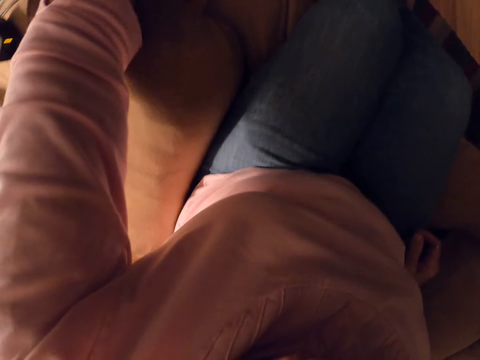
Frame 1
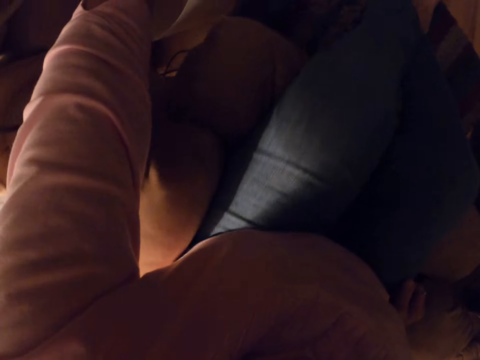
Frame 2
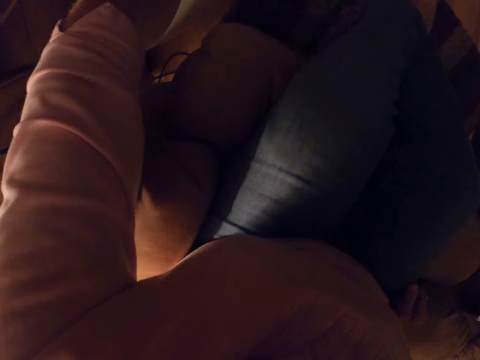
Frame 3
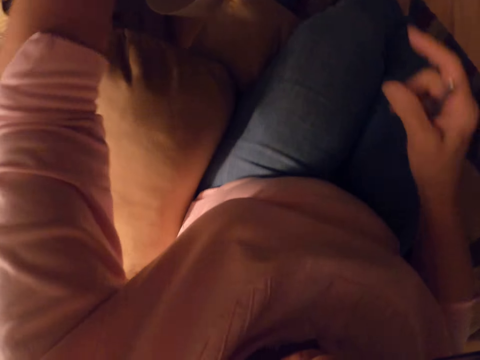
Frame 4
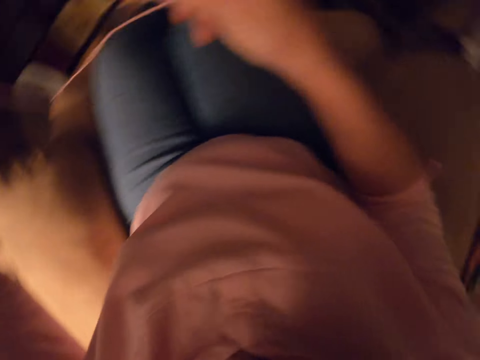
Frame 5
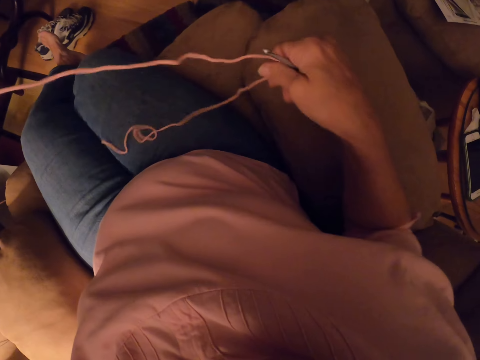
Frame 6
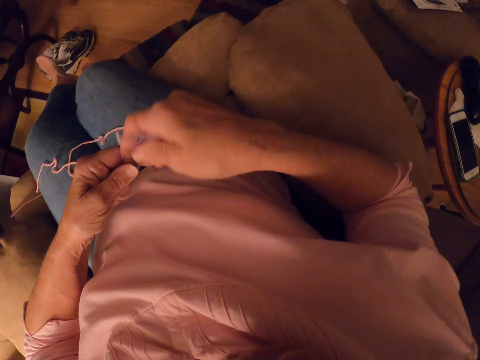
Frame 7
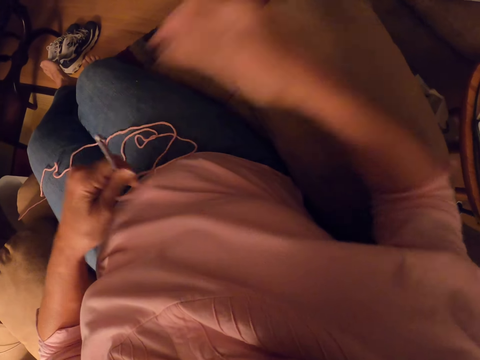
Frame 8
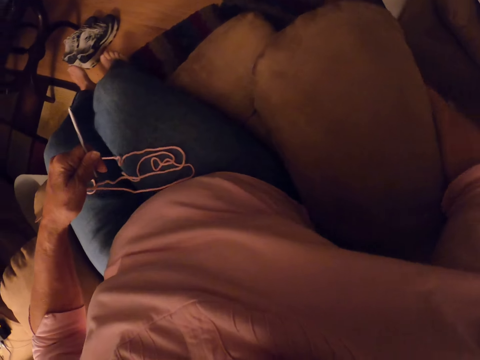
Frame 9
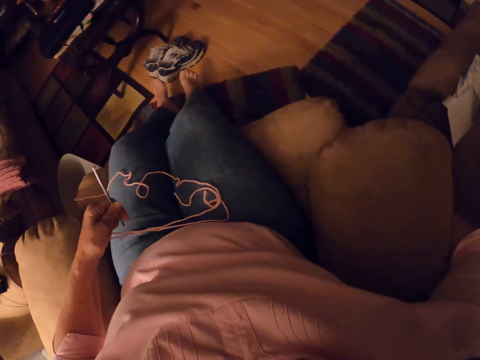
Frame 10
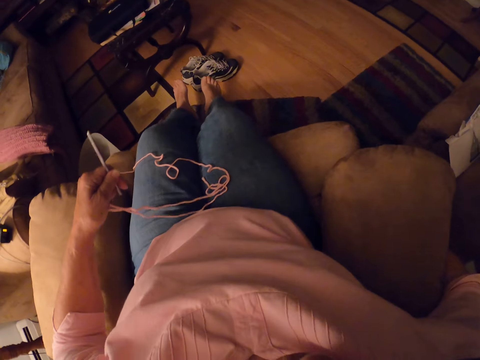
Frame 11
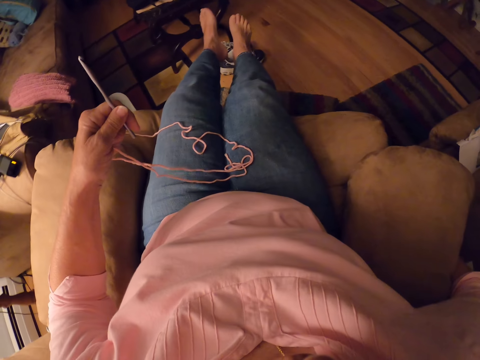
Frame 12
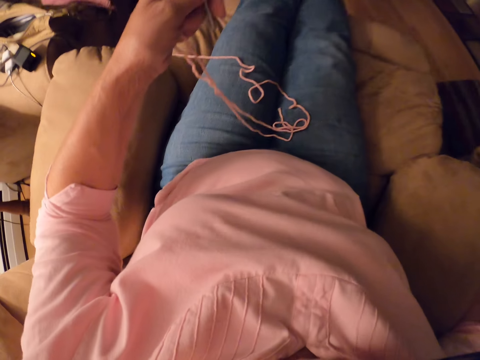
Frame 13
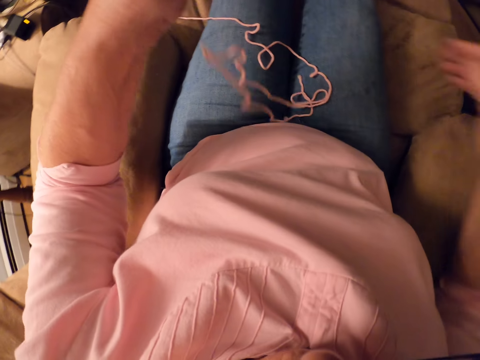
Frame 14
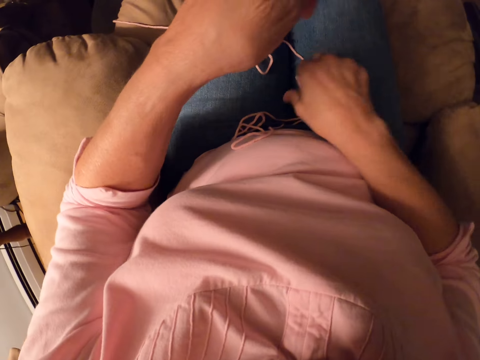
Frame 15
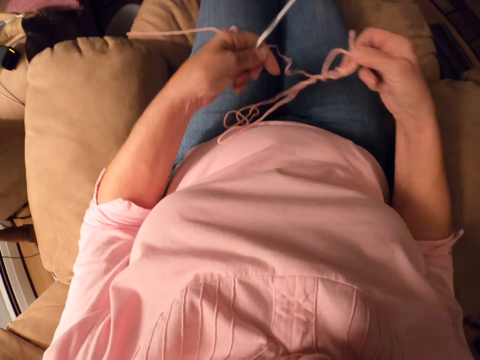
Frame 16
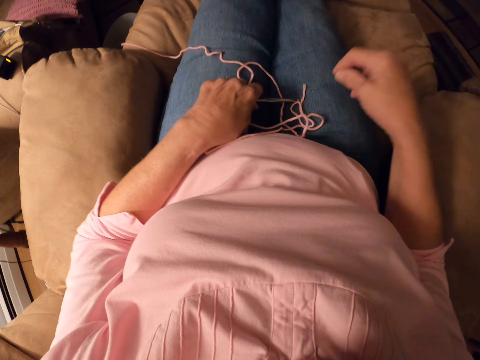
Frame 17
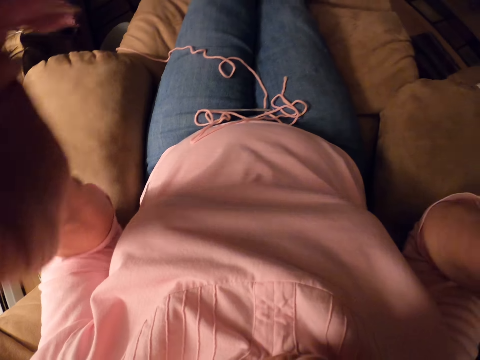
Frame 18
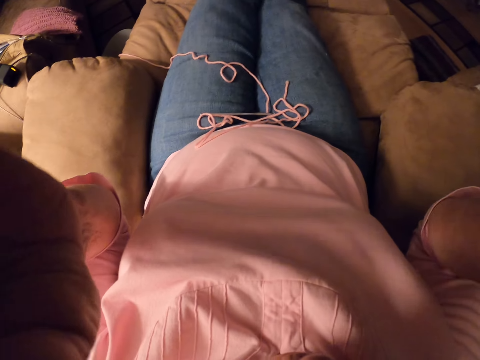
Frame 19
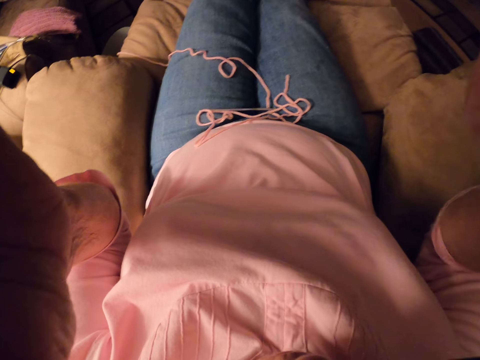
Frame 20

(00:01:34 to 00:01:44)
The camera wearer takes the thread. She pulls a pink yarn. She passes a crochet hook to the other hand. She adjusts the chair's leg rest. She drops the thread on her lap. She holds the pink yarn and picks up the thread. She puts down the thread and the crochet hook on her lap. She raises up her hands. She adjusts her glasses.
